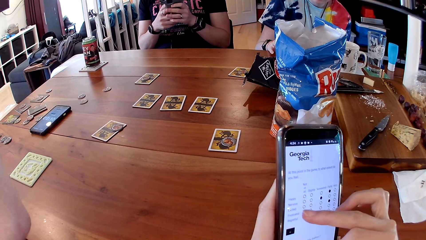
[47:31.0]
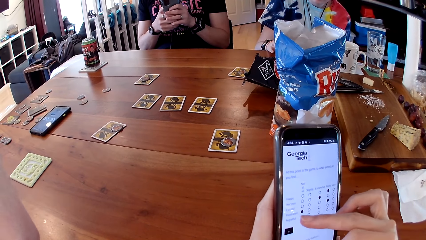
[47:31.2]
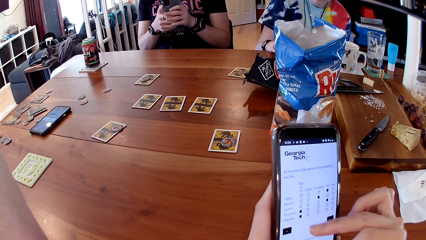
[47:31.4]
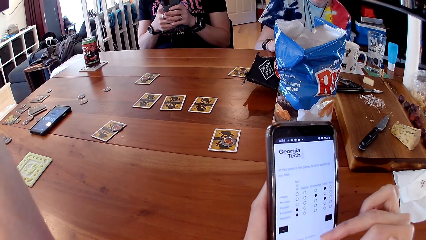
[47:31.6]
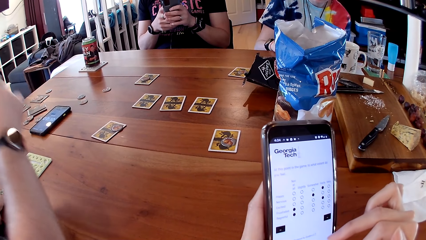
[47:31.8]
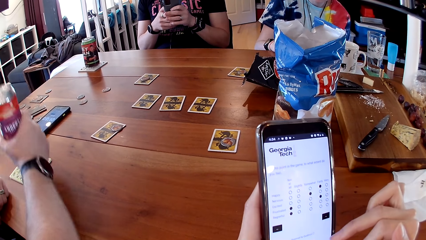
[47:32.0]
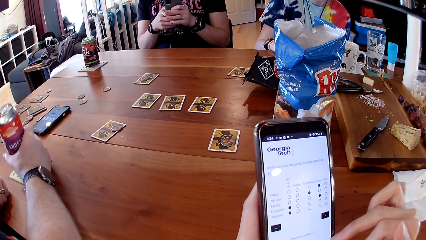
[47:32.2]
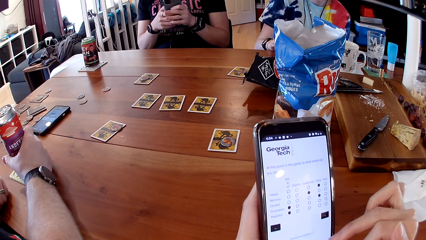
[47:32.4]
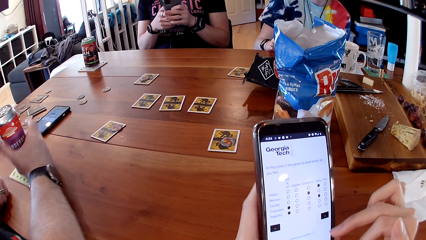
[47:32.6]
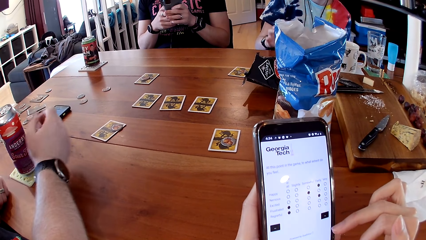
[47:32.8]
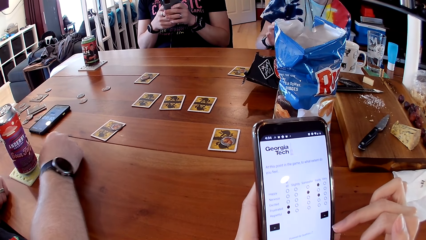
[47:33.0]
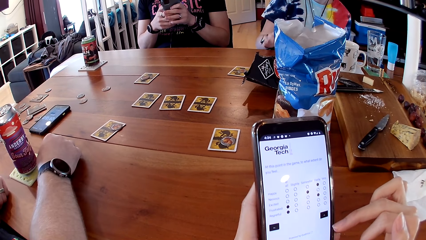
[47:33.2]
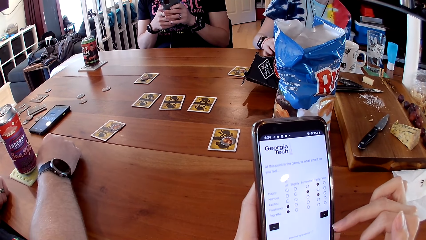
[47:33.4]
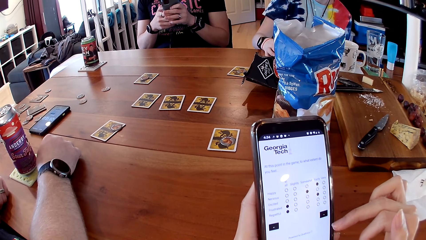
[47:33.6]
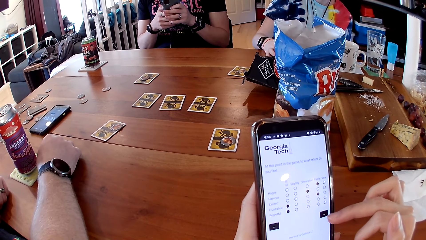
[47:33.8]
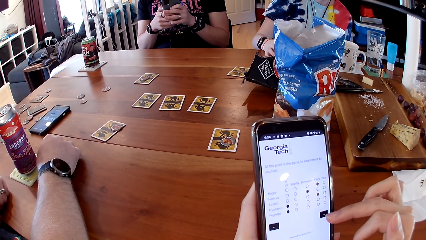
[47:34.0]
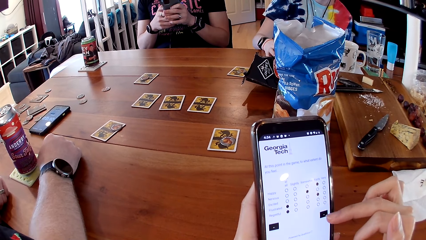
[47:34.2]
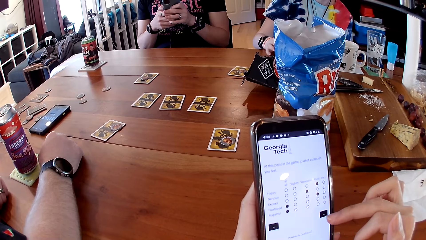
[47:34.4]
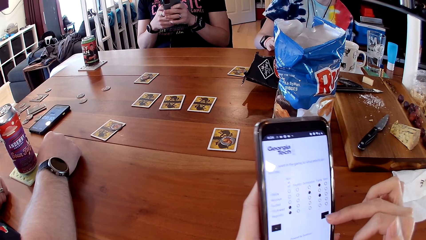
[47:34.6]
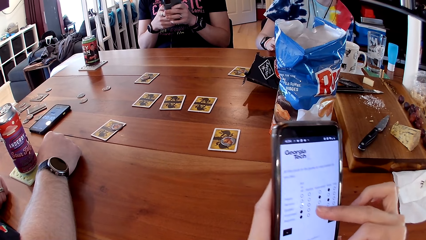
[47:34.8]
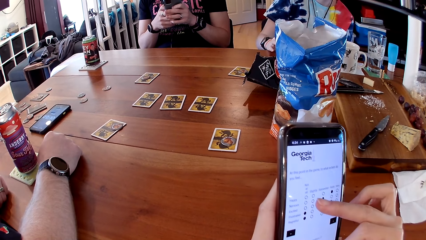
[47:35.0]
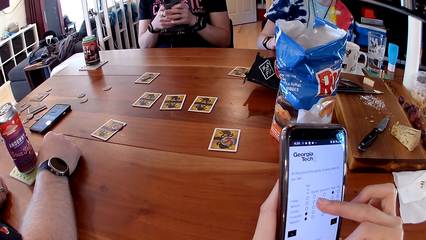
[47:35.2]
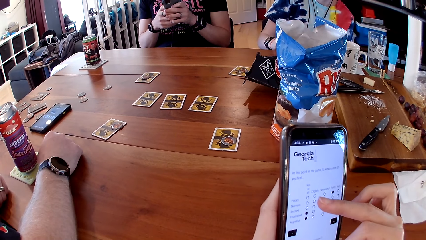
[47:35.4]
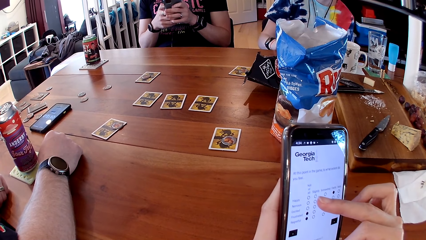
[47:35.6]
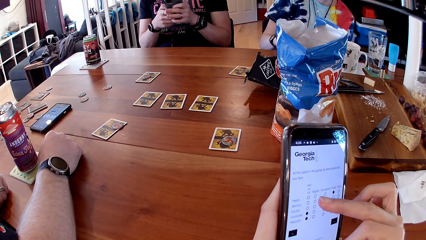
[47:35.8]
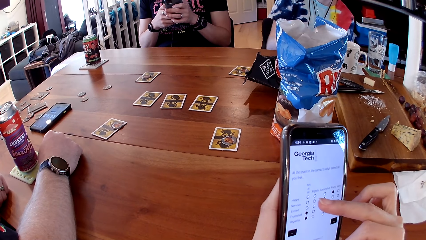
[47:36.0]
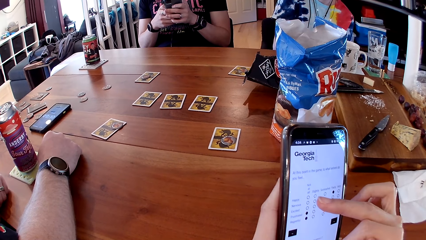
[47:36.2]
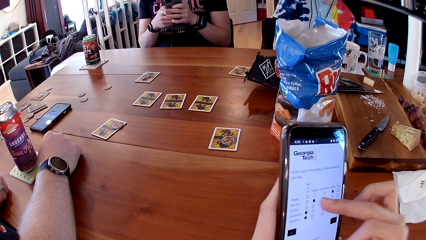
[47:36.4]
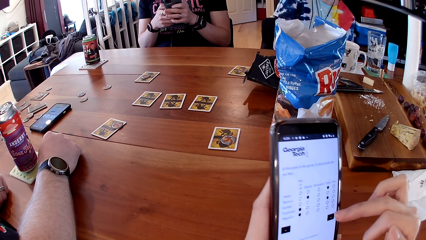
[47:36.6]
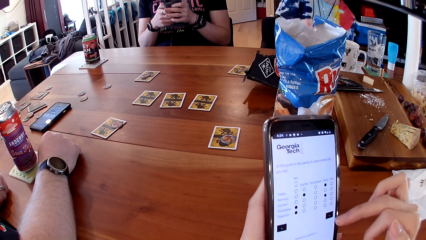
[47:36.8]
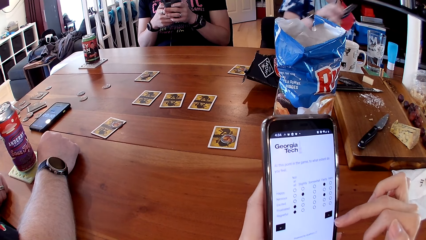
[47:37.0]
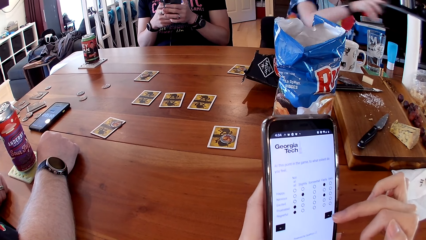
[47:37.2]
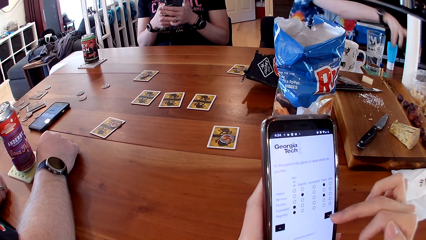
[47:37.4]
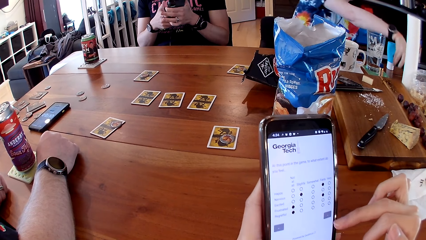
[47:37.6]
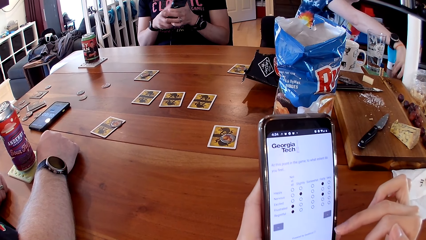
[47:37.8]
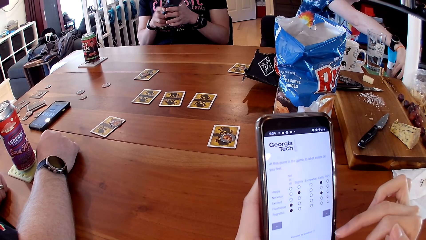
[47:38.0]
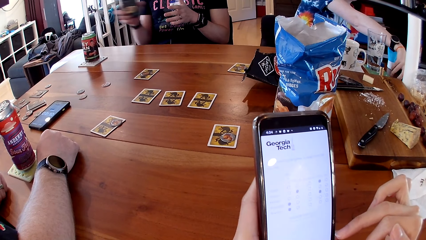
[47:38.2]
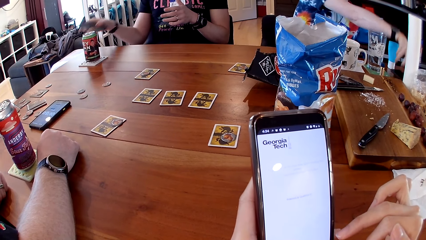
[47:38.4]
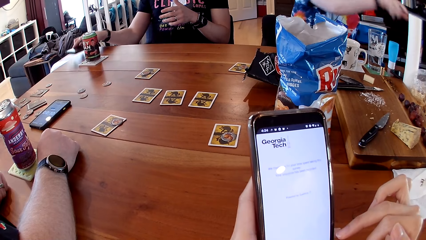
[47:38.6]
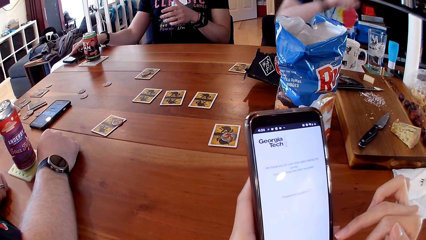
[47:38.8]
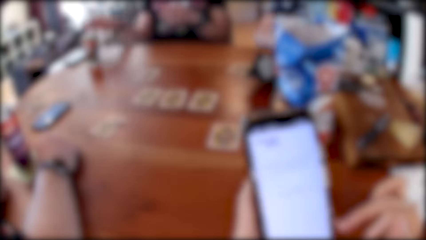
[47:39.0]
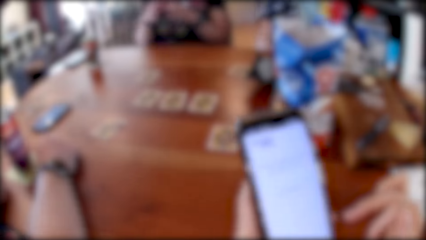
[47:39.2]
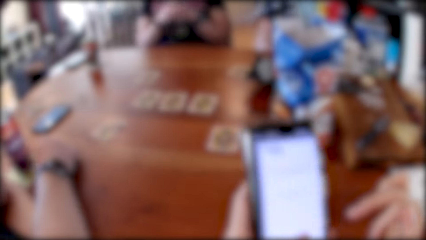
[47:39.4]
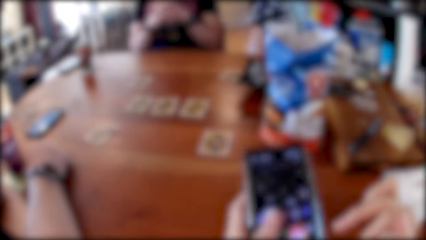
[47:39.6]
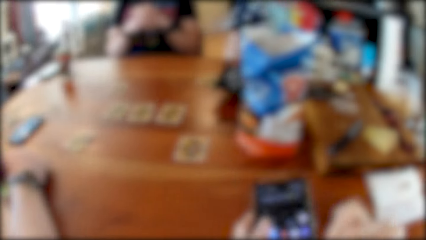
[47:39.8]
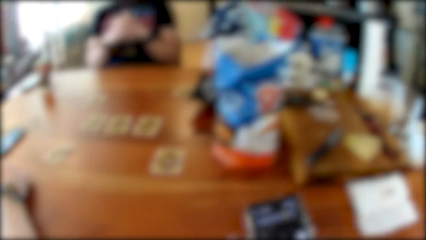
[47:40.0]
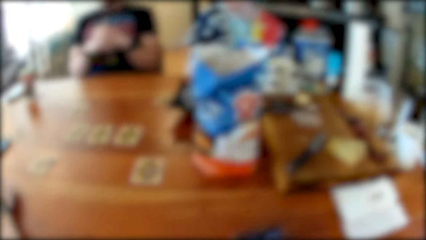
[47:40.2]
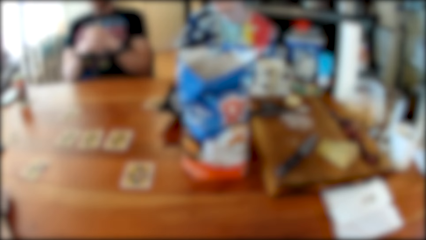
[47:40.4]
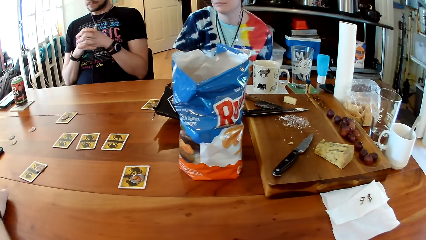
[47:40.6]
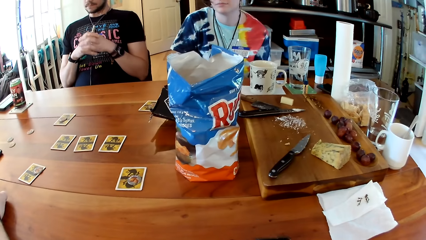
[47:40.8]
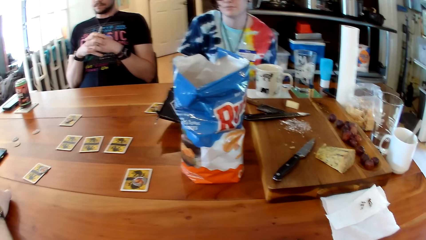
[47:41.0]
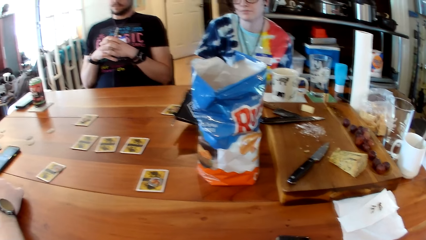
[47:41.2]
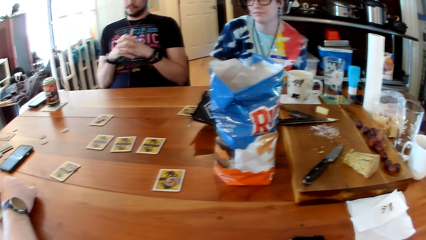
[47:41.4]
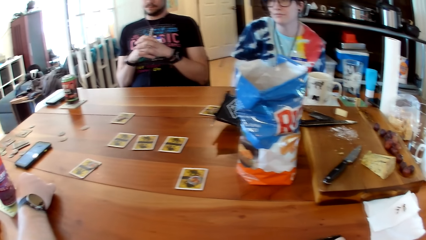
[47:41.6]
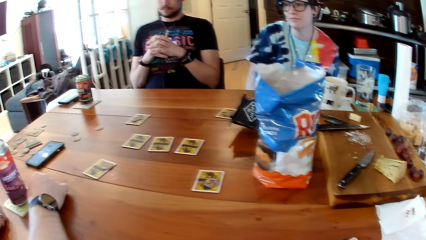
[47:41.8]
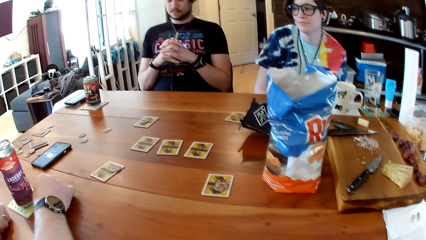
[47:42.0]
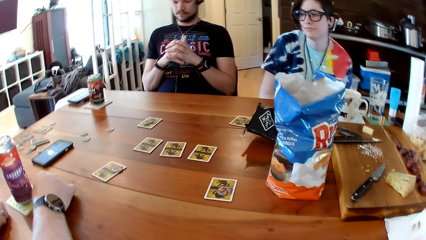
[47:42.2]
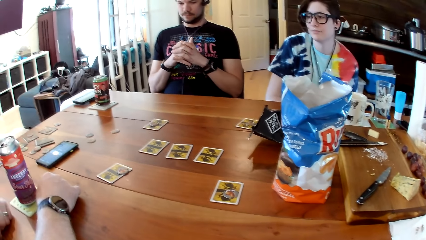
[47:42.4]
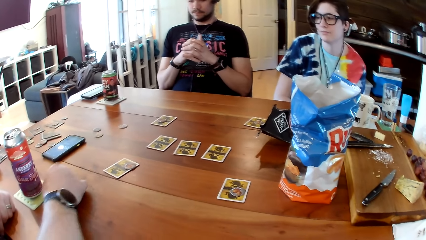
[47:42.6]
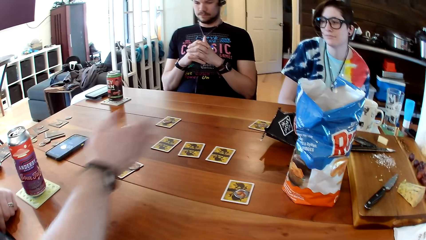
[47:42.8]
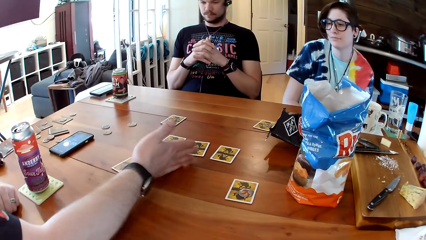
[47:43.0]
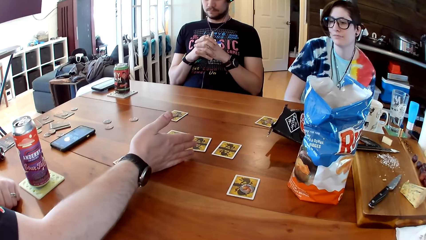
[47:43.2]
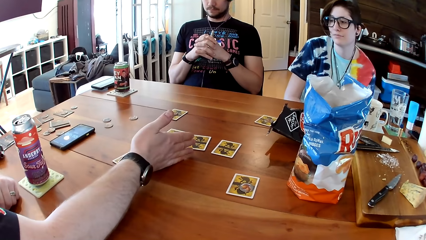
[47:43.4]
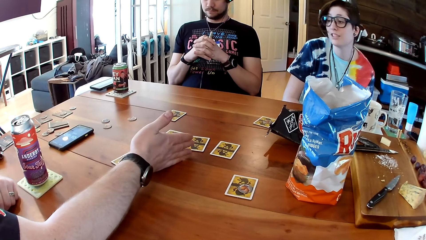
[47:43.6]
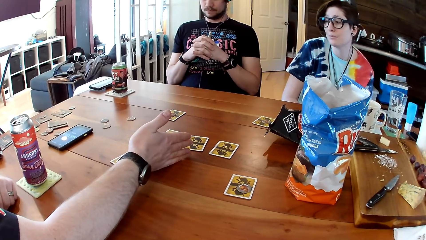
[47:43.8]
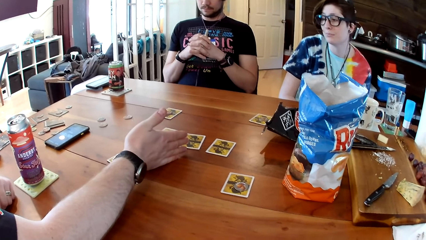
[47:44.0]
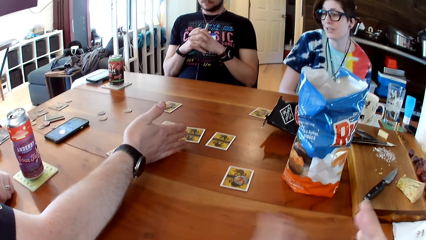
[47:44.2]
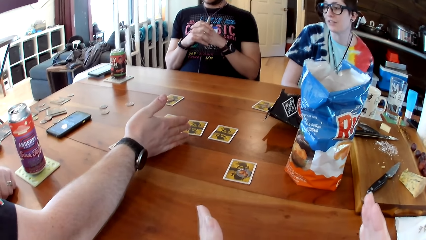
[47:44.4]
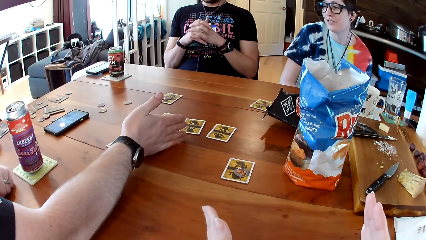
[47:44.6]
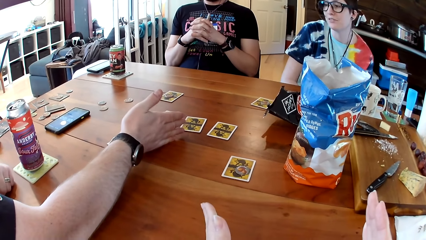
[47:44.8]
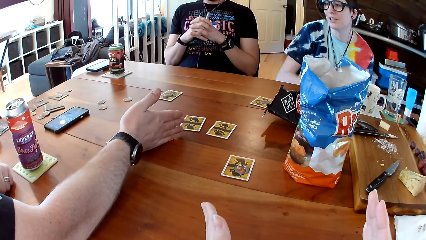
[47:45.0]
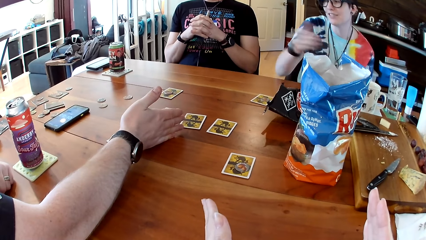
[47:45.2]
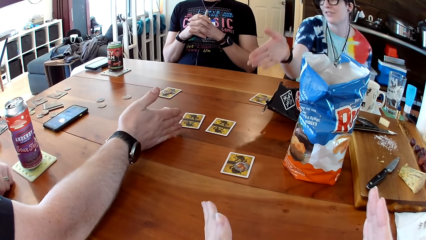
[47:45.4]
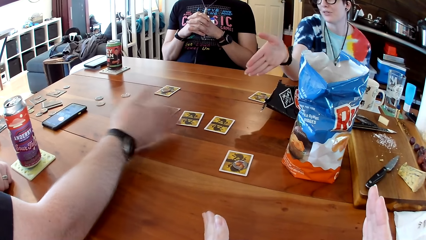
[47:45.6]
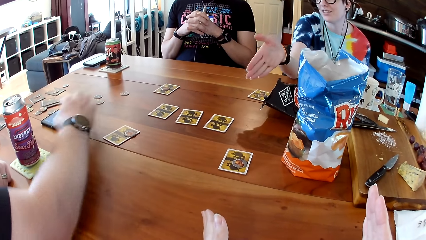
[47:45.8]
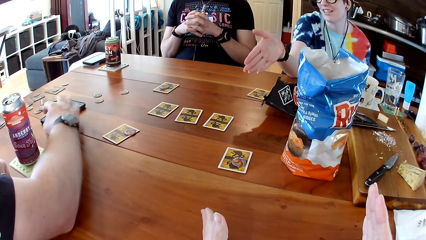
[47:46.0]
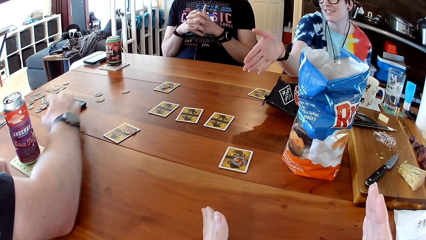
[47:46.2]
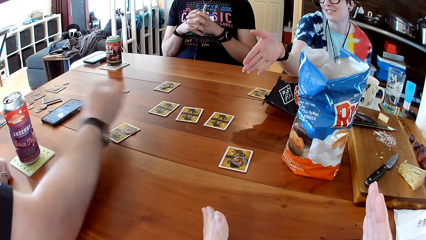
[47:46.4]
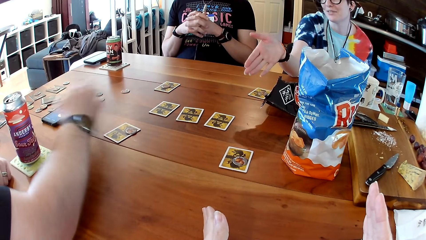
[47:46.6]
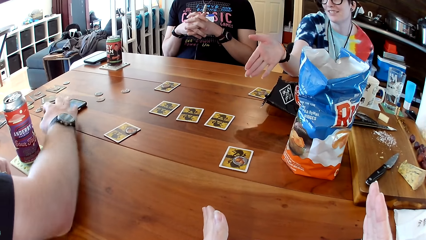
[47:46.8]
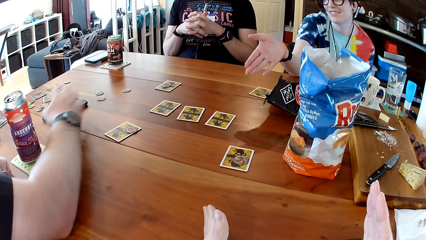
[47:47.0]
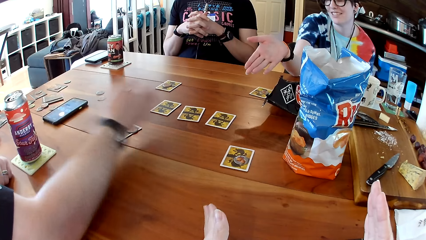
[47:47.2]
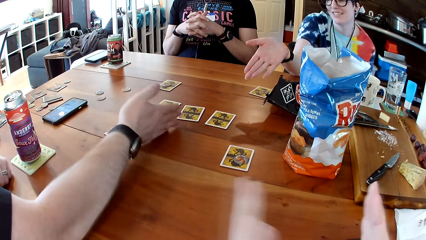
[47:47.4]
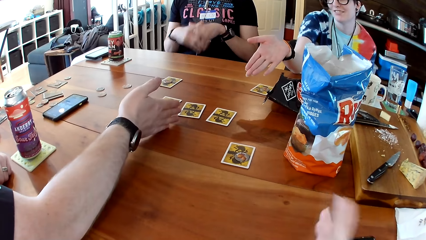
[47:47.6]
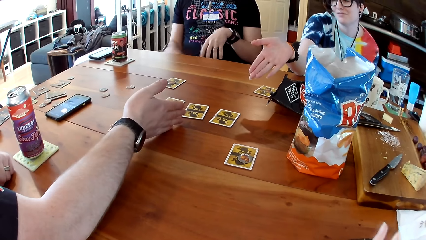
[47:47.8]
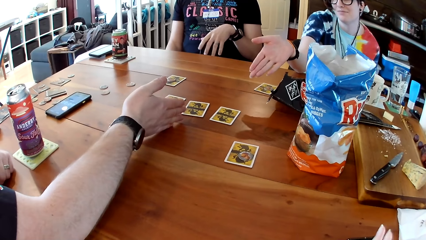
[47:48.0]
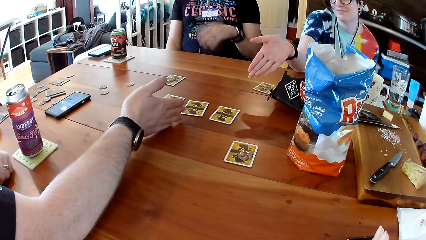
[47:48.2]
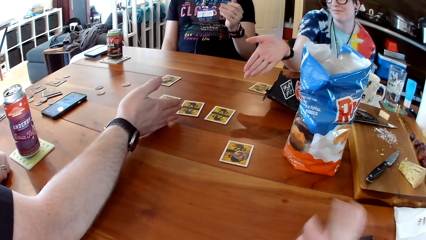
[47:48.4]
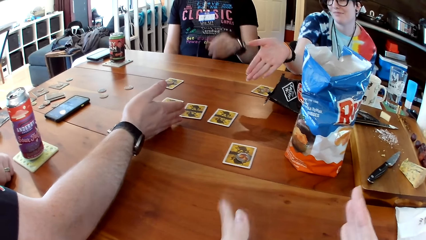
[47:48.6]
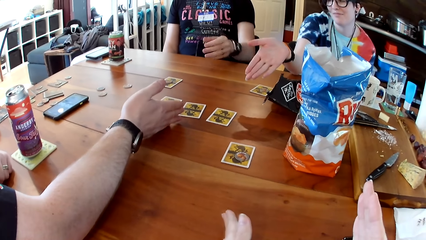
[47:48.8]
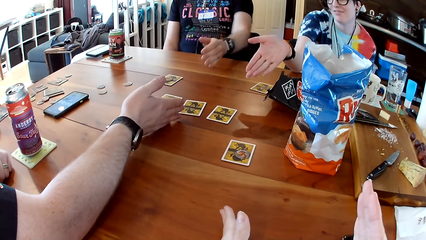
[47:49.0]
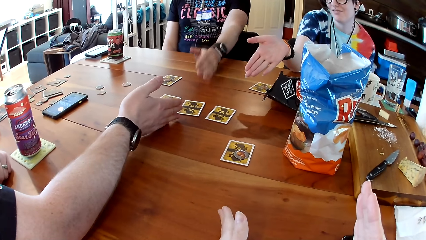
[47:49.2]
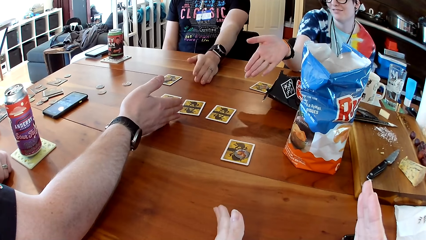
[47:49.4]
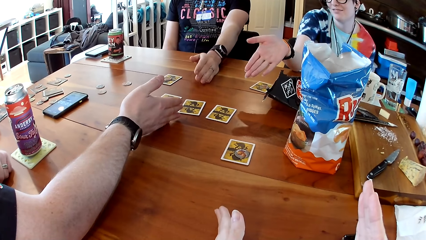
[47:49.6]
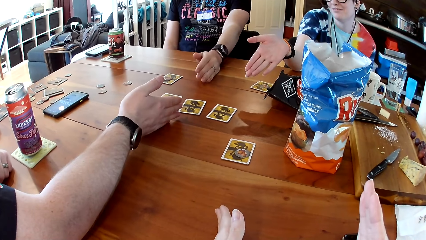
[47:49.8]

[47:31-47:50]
A man drops the can of juice on the table with his right hand. He places his right hand on the table. A woman drops a phone on the table with her right hand. Another man drops the phone on the table with his right hand. The camera wearer moves the phone down. They look around. The first man interacts with the other man, the woman, and the camera wearer. He places his right hand on the table. The camera wearer moves hands. The woman places her right elbow on the table. The first man touches the phone on the table with his right hand. He places his right hand on the table. The camera wearer crosses hands. The other man places his left hand on the table. The camera wearer spreads hands apart.
